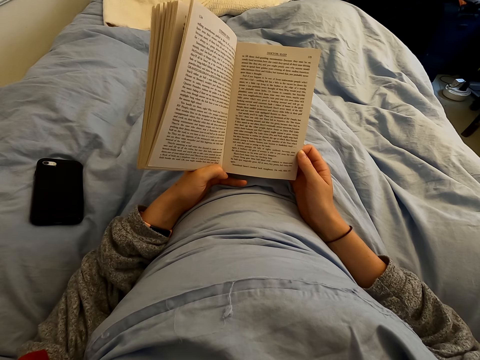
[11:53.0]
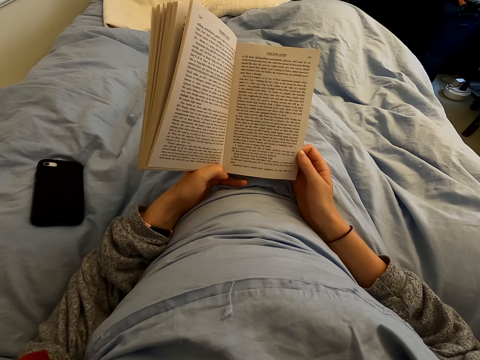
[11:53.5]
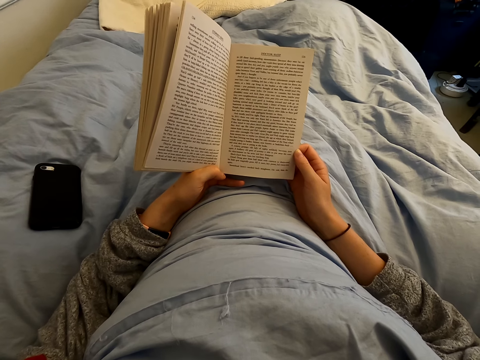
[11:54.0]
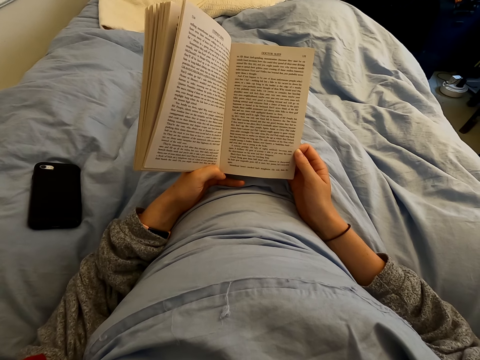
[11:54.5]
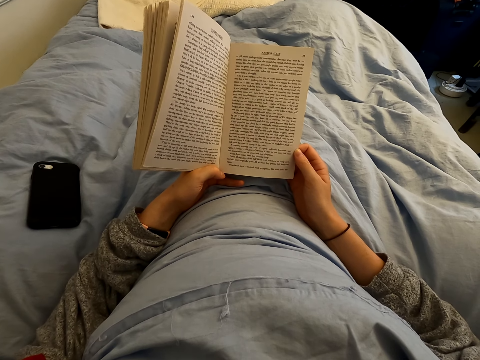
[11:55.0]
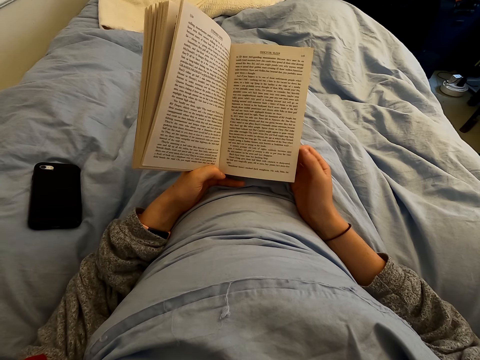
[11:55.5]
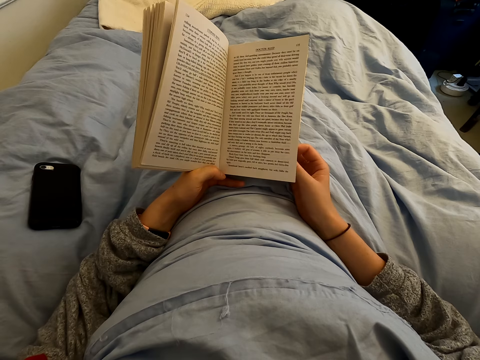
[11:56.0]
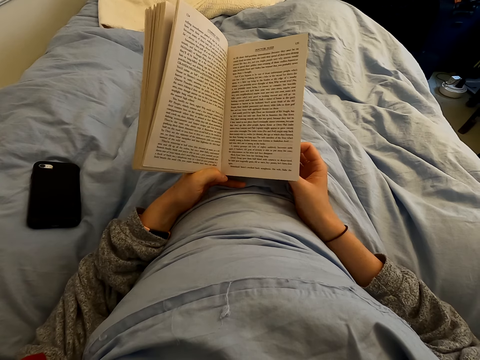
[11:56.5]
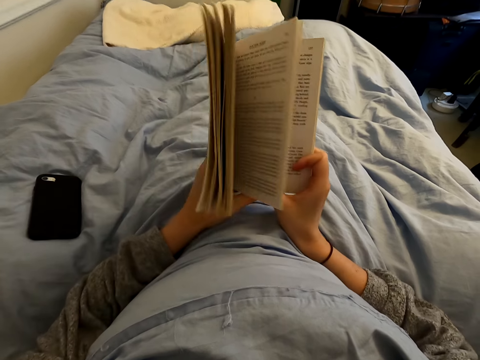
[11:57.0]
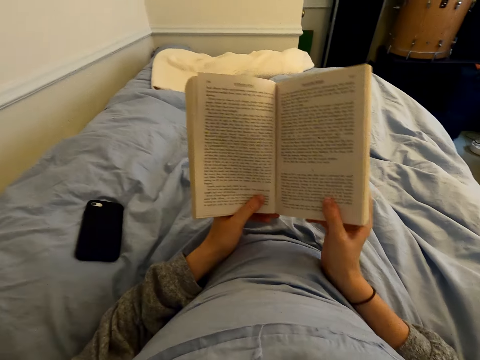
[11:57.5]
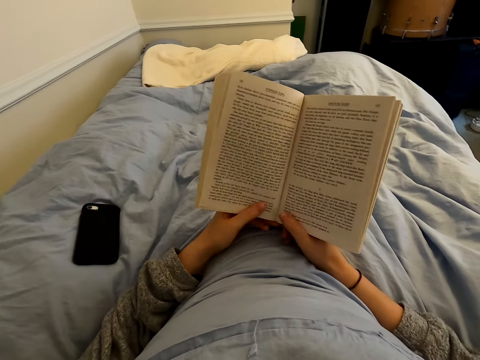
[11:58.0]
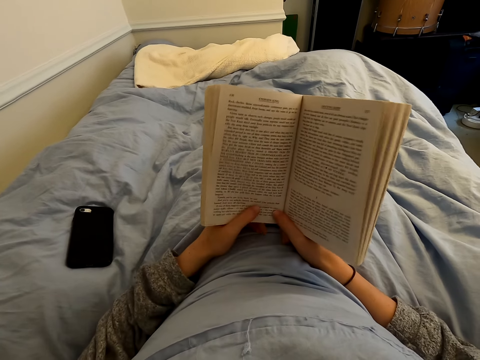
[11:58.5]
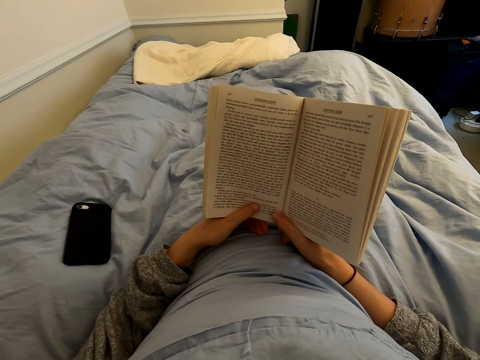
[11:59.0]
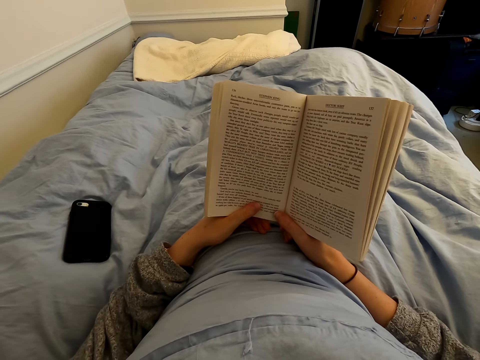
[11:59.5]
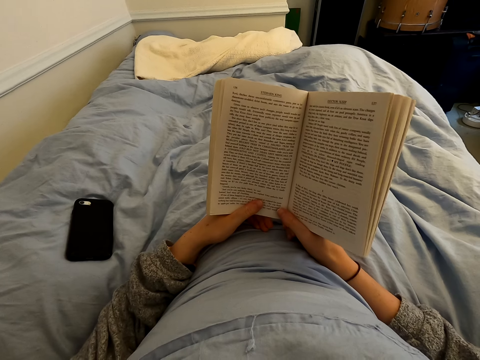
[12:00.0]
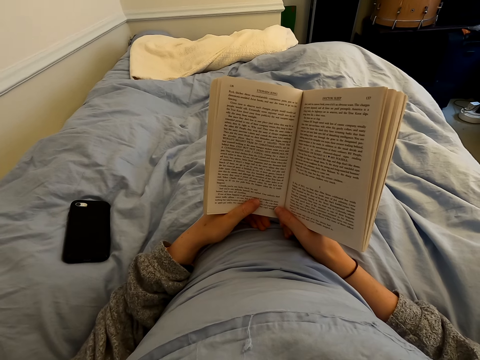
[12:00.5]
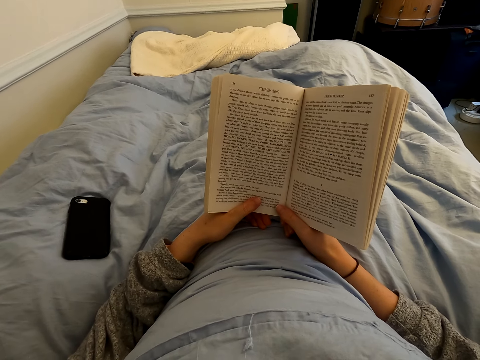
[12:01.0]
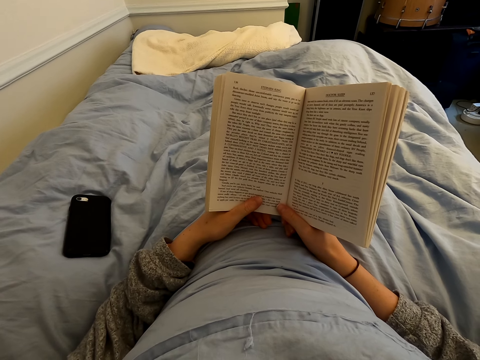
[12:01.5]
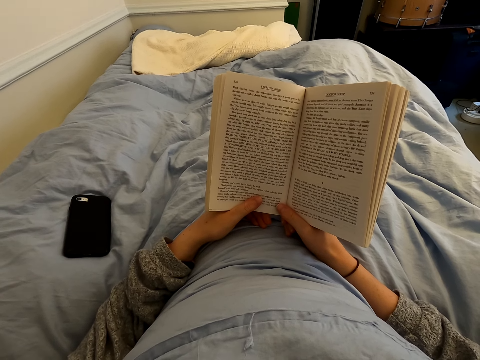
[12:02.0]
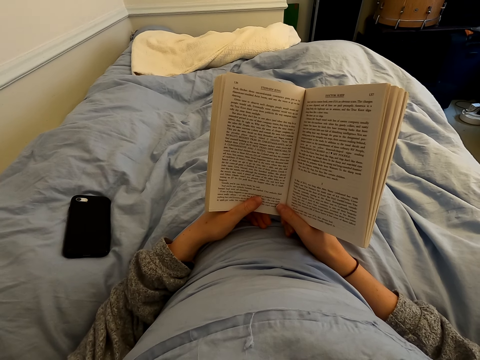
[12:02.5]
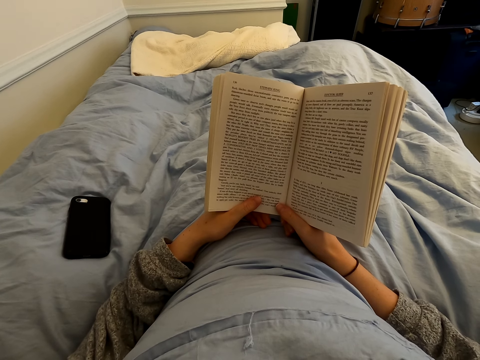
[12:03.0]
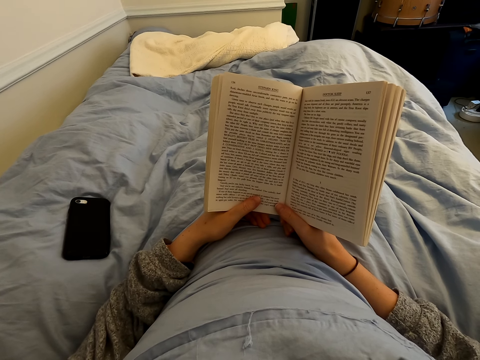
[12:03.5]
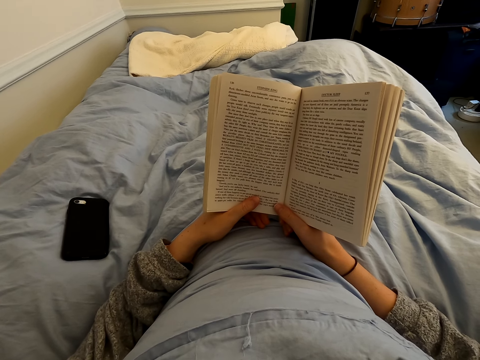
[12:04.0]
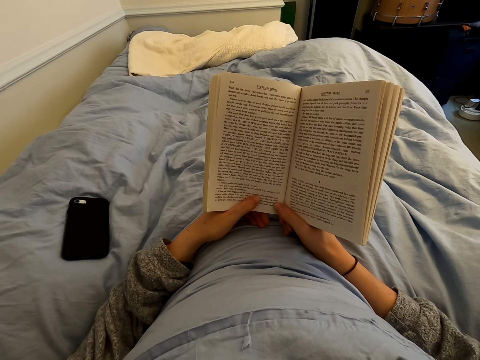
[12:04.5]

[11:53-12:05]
The camera wearer turns a page. They read a book.

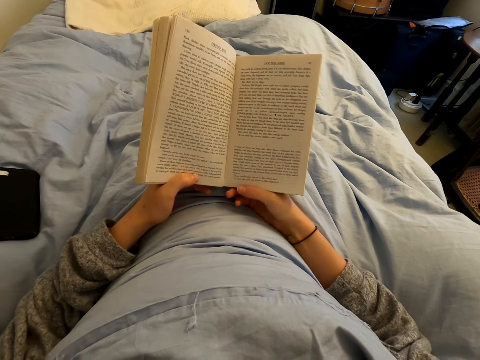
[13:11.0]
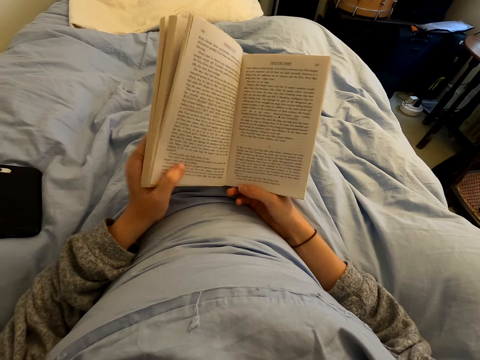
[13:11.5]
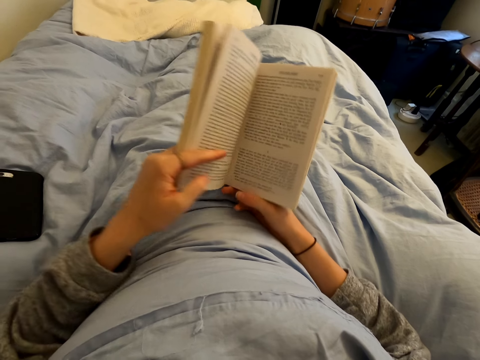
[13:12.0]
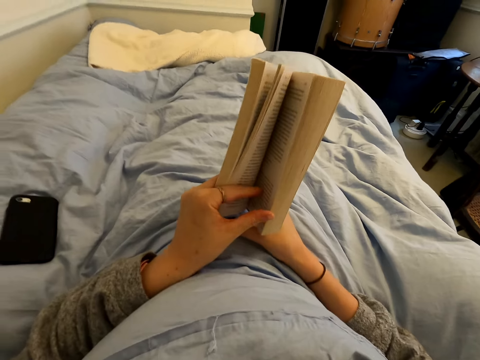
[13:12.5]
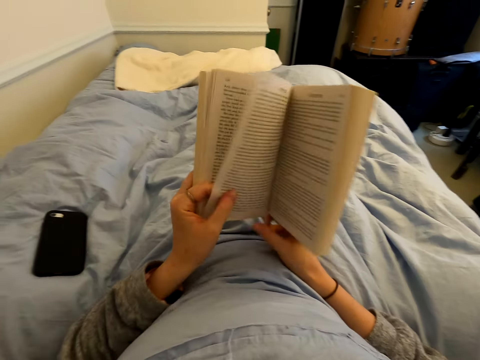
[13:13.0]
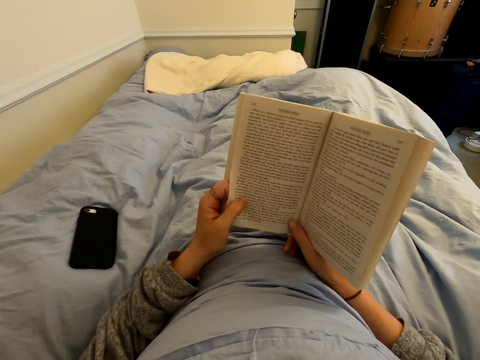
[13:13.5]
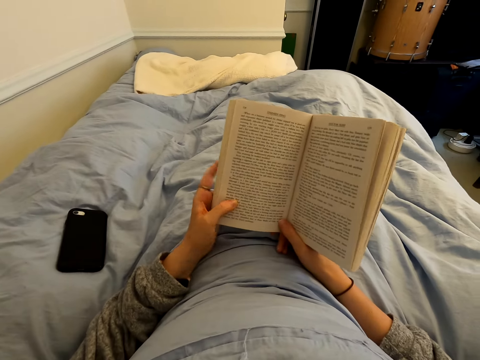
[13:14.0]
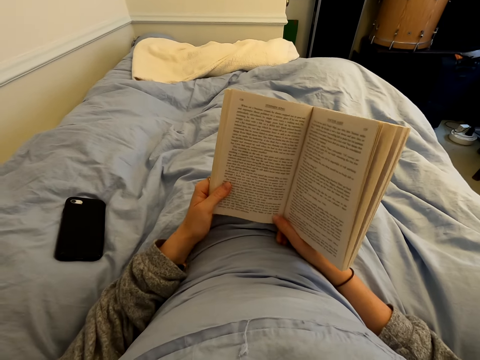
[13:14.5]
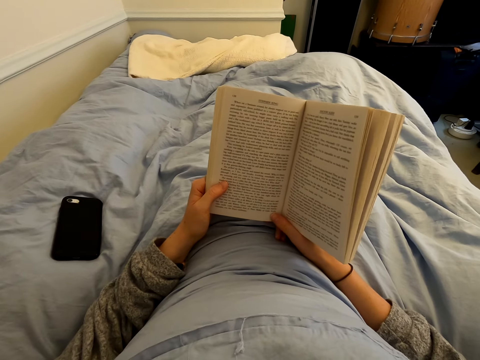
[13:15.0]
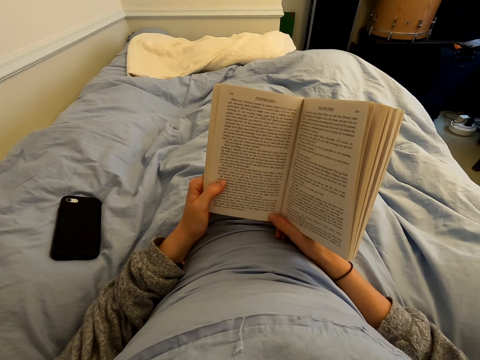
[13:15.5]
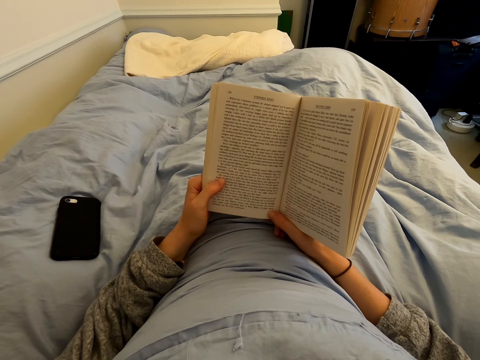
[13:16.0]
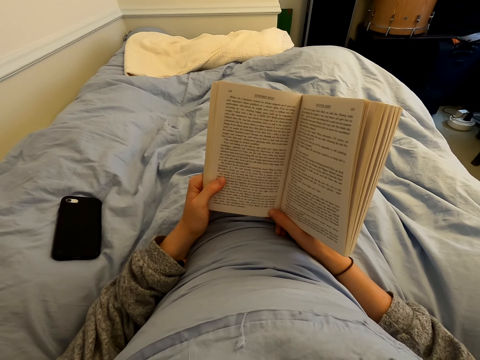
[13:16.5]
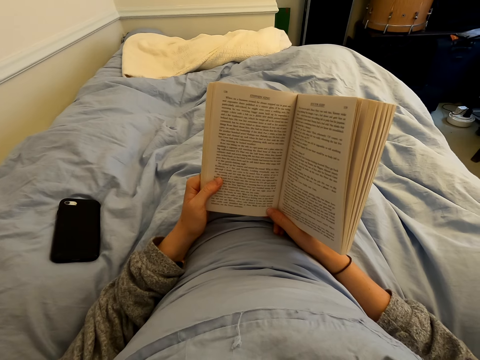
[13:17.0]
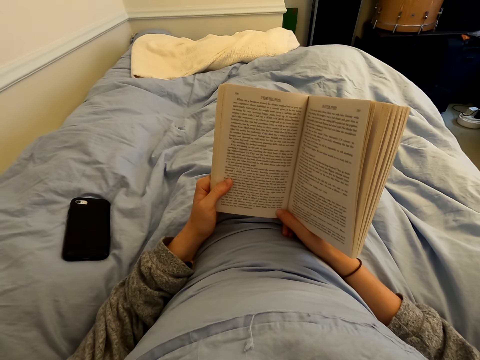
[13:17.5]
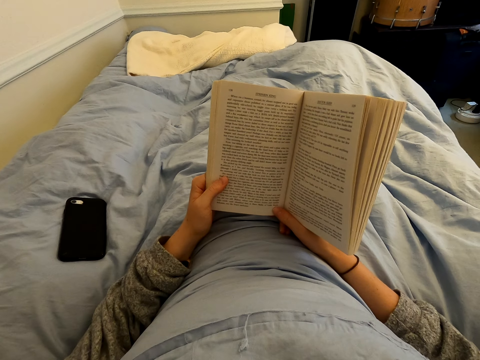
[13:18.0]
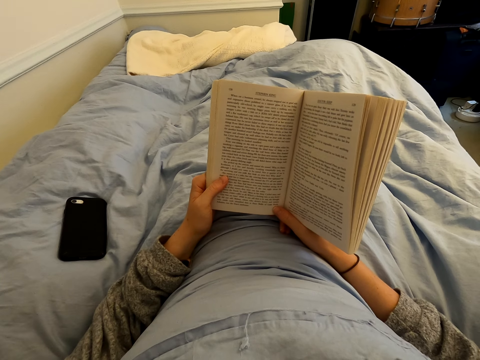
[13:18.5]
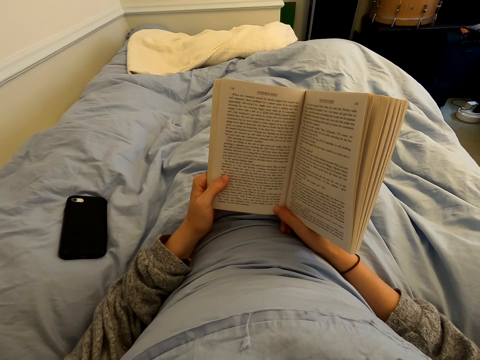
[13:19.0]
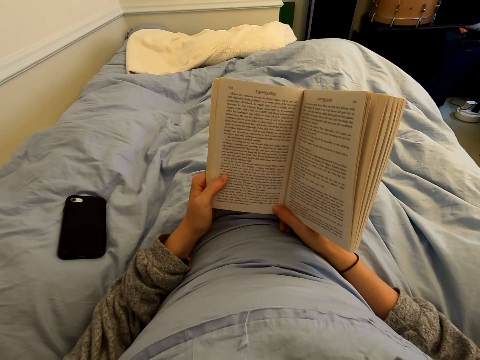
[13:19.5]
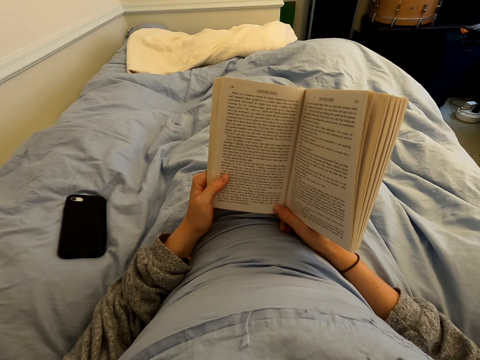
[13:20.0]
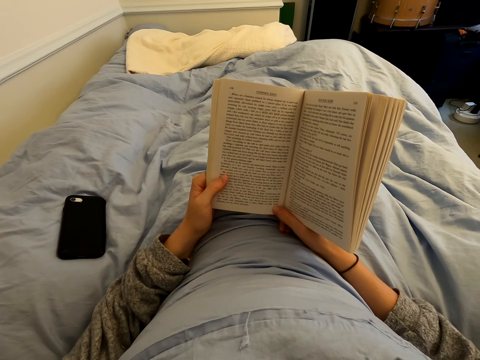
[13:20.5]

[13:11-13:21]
The camera wearer opens another page. They read a book.

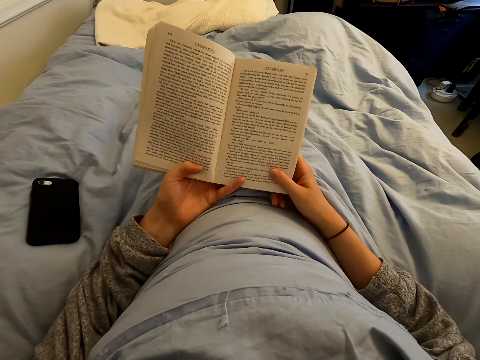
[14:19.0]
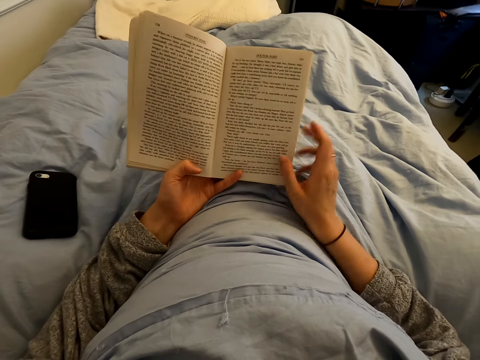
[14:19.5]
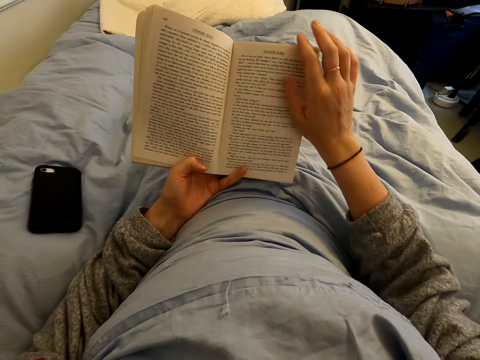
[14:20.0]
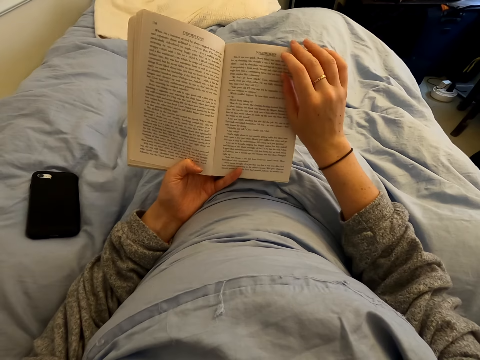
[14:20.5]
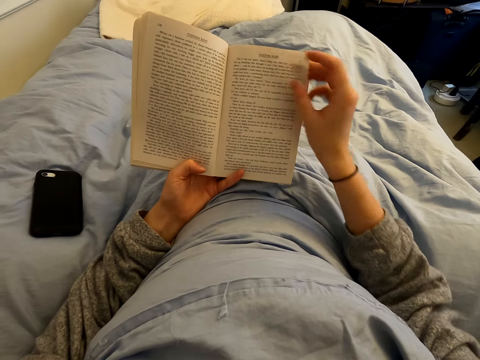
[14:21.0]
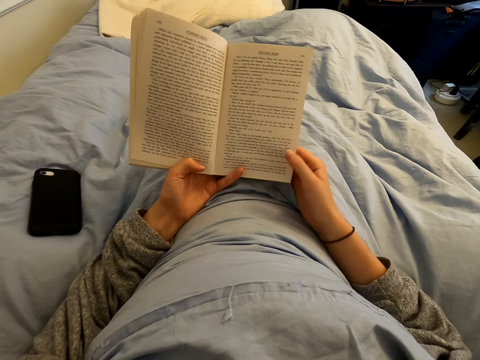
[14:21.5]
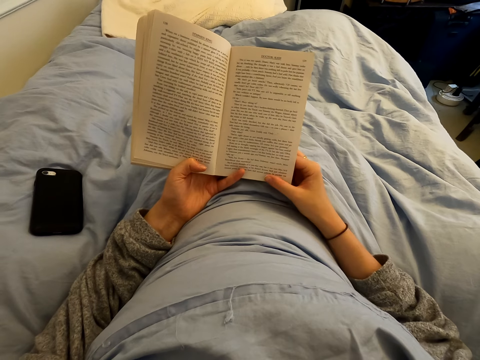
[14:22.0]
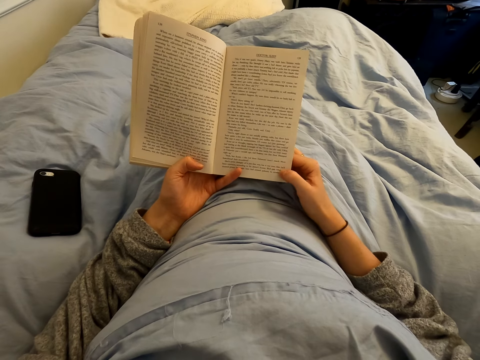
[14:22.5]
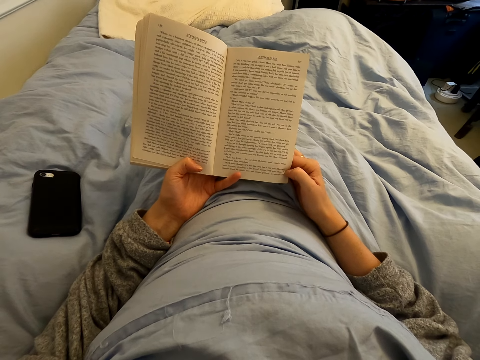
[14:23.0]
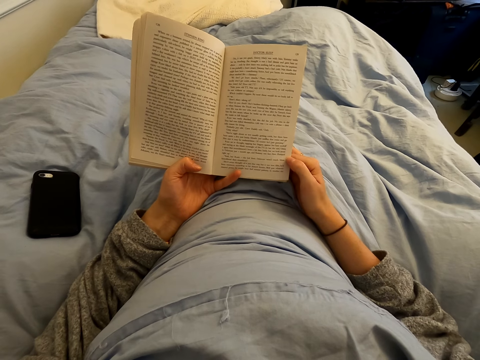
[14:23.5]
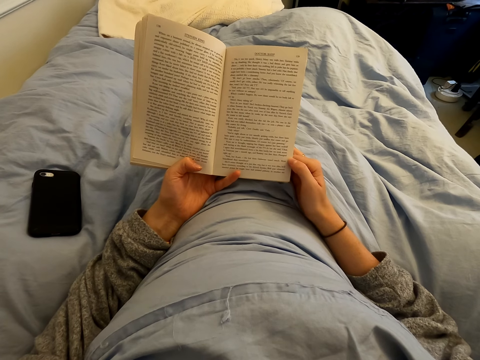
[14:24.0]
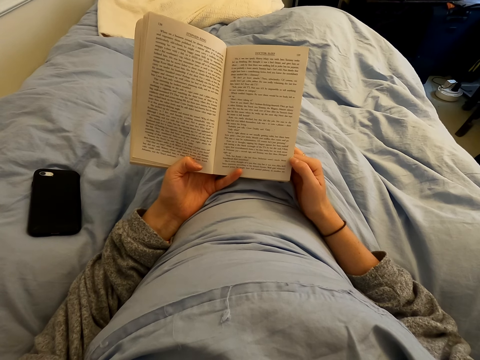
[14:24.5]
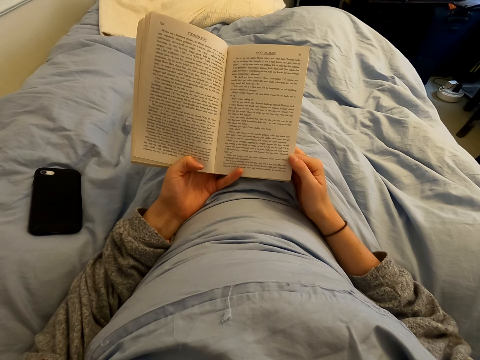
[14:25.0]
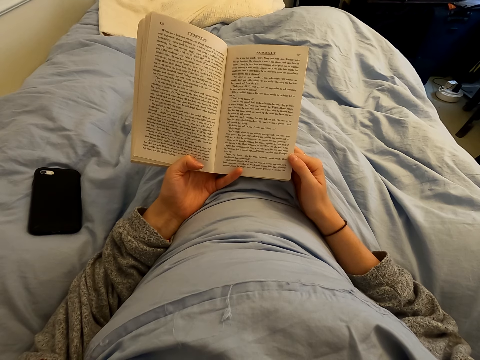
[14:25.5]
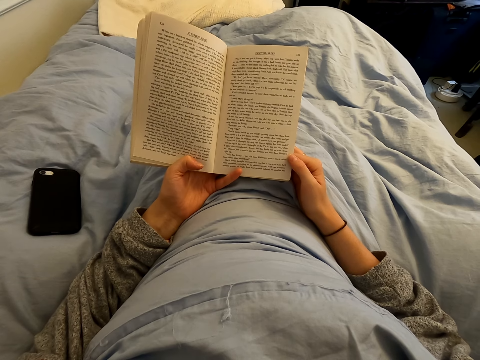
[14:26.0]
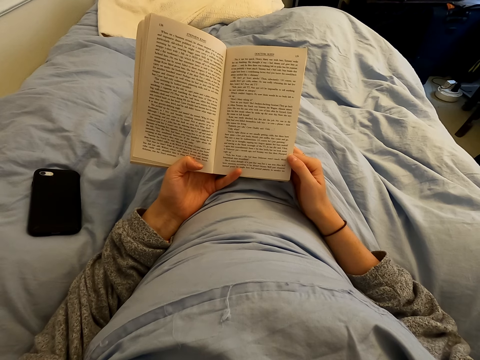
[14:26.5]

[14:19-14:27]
The camera wearer holds a page. They read the book.
